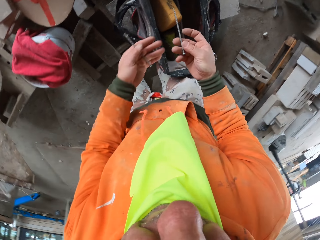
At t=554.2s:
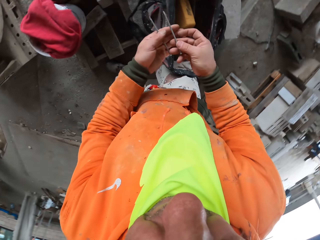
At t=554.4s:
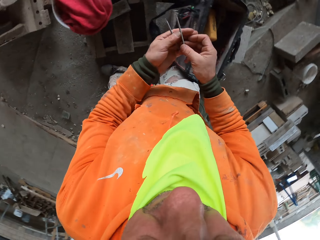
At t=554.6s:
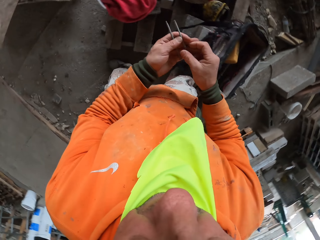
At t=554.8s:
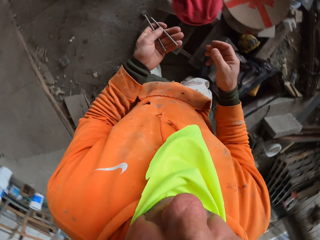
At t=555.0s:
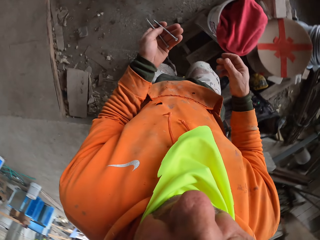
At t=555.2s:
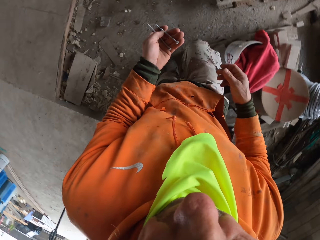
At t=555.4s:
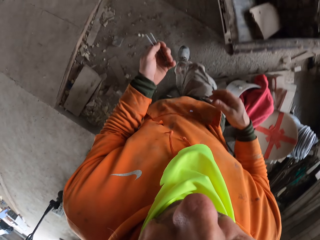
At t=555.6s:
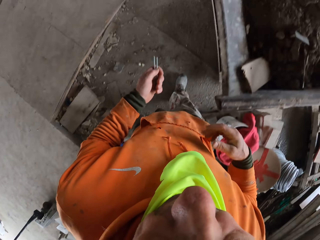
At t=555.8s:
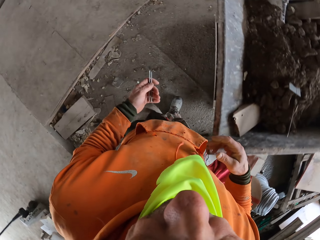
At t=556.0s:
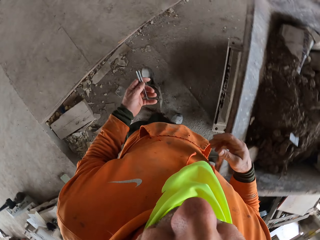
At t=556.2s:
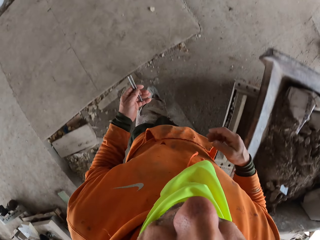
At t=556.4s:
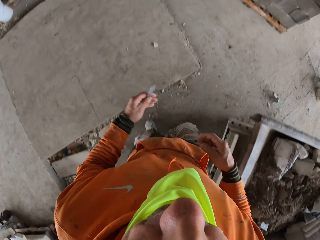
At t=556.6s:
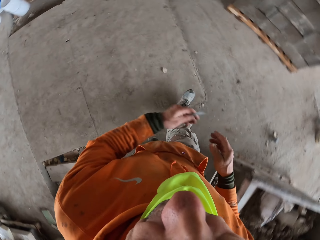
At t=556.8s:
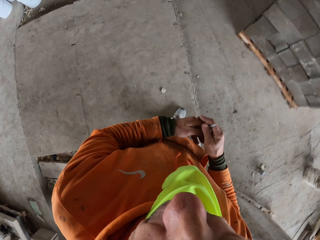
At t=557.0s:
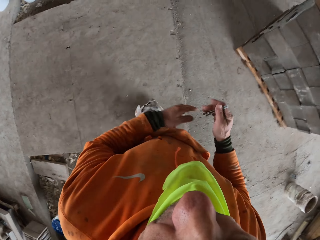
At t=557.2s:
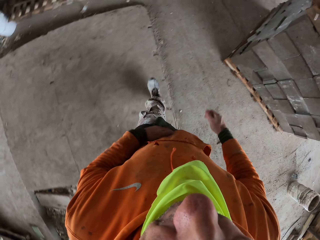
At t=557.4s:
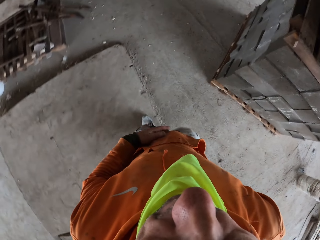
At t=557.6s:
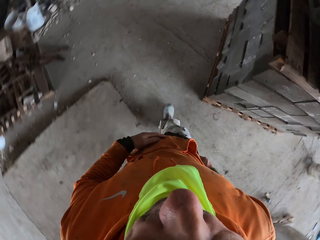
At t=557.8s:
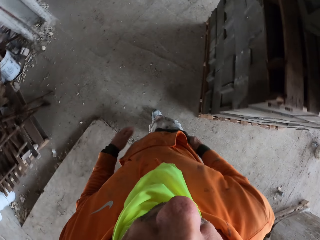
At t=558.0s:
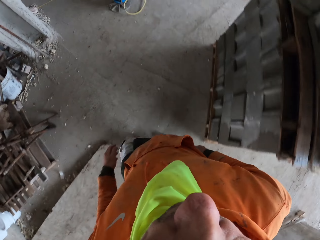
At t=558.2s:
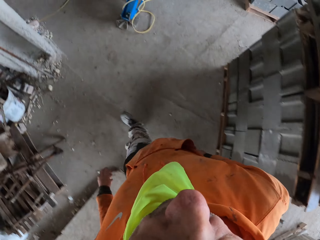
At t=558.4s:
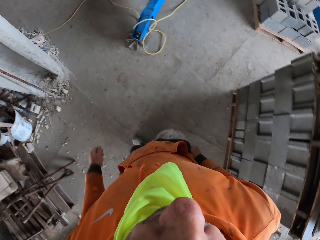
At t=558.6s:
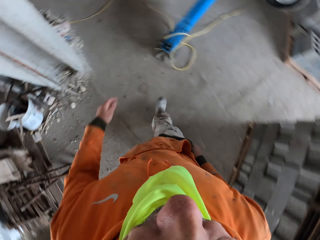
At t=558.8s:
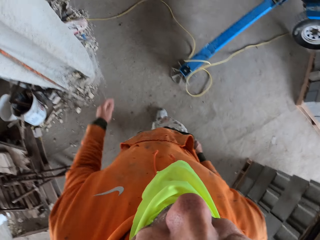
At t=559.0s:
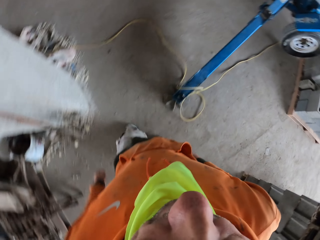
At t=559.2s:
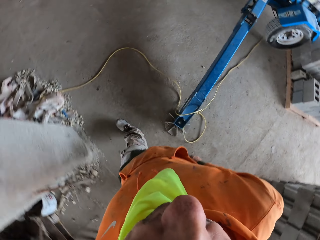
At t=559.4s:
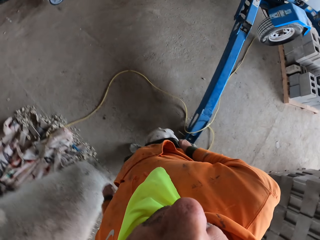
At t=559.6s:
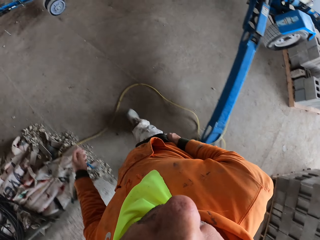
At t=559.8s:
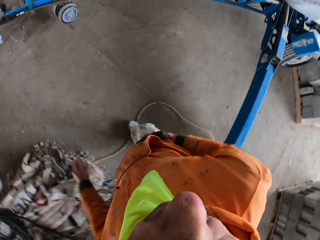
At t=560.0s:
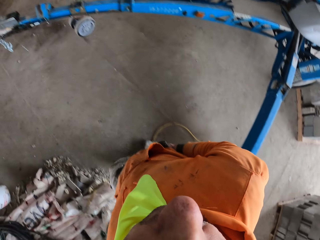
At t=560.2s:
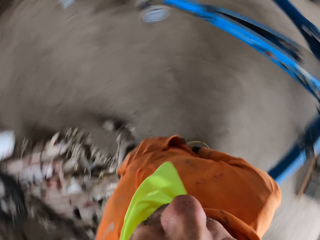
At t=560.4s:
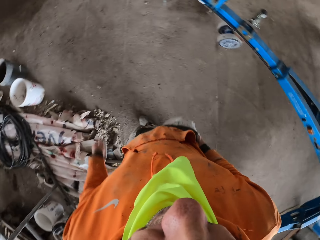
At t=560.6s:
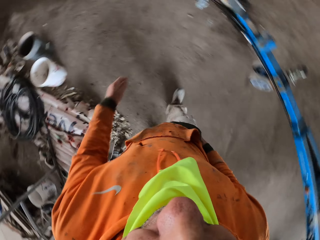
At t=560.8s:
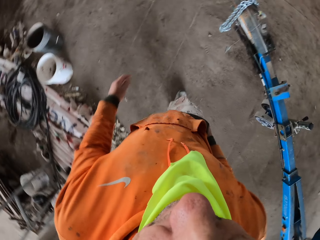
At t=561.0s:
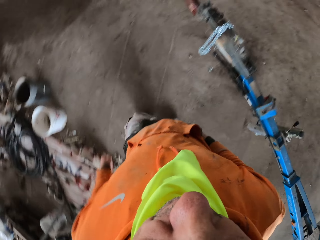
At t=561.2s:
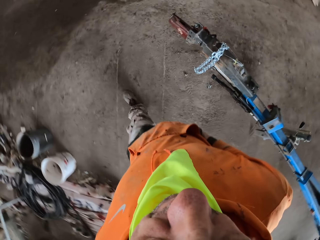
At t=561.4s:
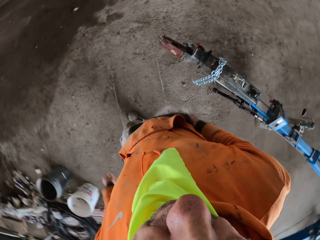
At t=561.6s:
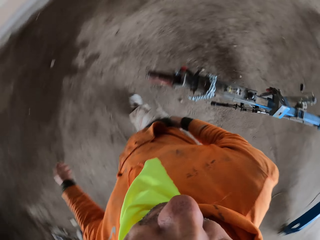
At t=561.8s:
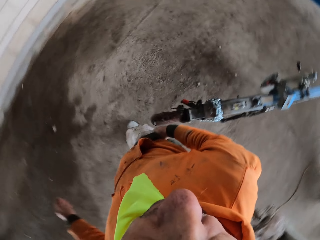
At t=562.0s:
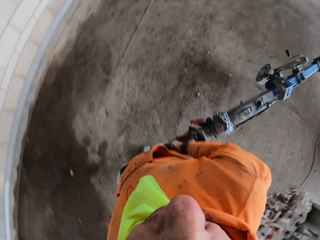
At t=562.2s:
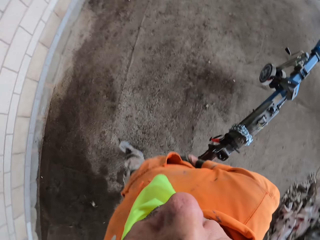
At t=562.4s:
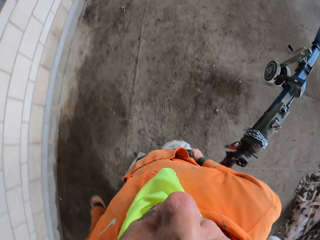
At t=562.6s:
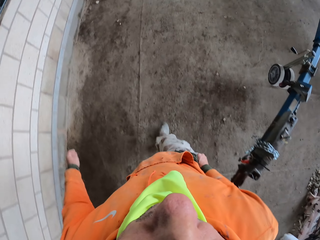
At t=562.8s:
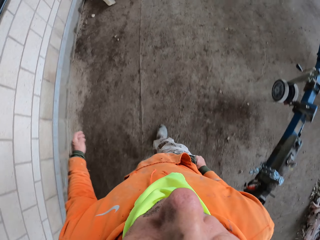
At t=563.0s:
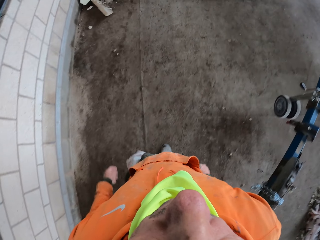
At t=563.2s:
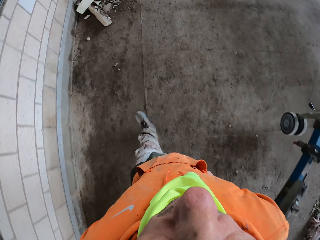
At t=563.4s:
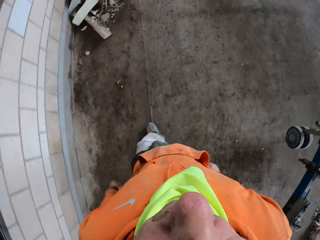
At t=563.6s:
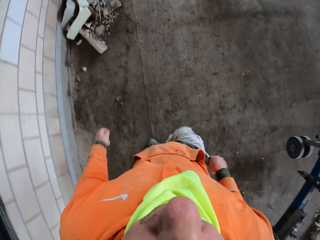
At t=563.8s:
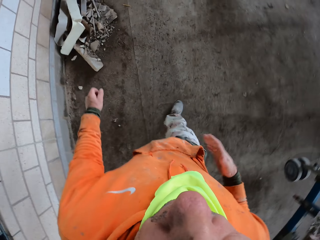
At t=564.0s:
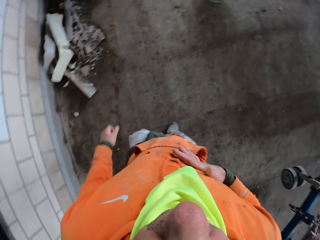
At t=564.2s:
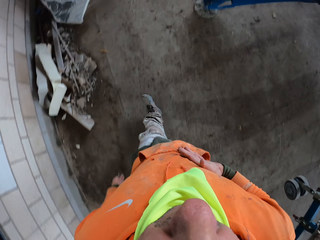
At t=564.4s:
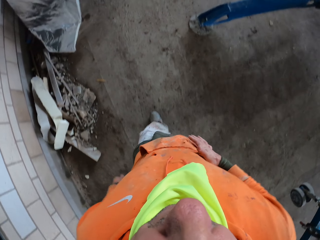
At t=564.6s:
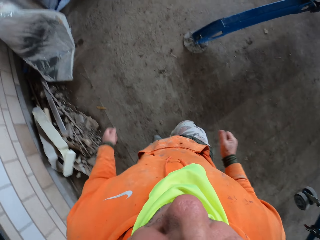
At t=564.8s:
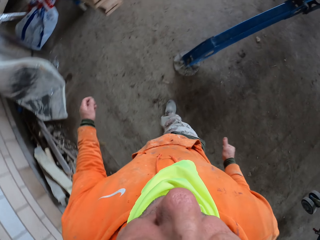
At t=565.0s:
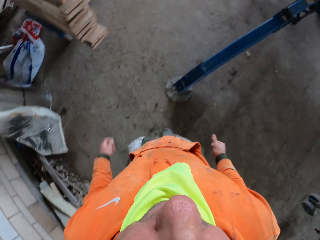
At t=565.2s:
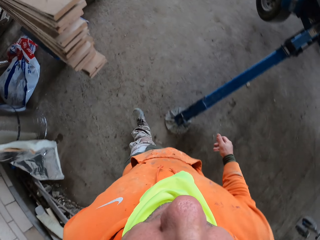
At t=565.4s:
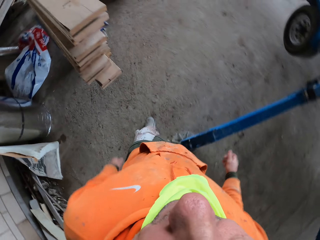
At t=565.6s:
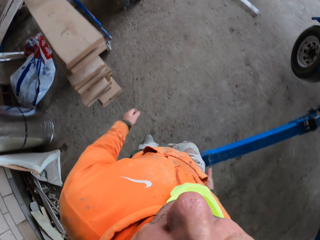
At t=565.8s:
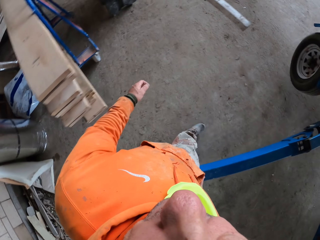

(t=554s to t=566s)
The camera wearer passes the nail to the left hand. He walks with the nails at the construction site. He passes the nails to the right hand. He puts the nails in his pocket. He wipes the right hand with the pullover.

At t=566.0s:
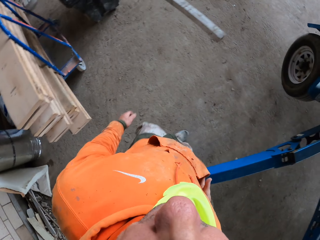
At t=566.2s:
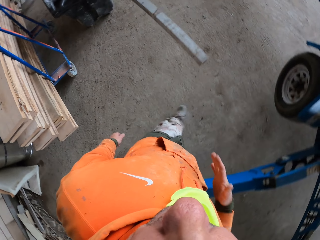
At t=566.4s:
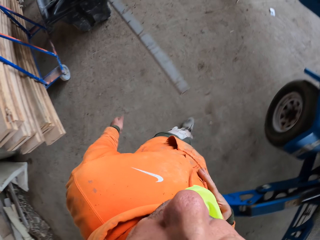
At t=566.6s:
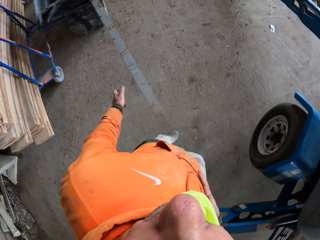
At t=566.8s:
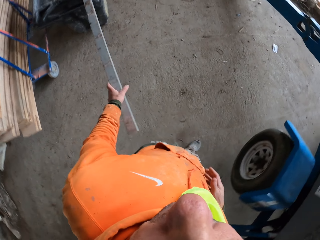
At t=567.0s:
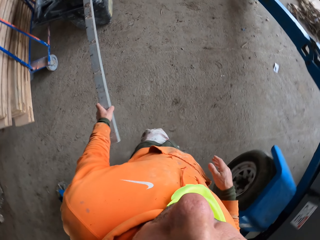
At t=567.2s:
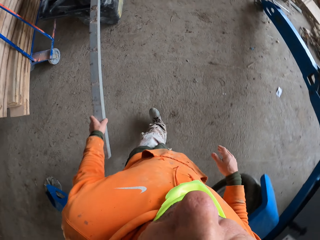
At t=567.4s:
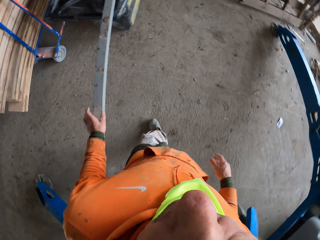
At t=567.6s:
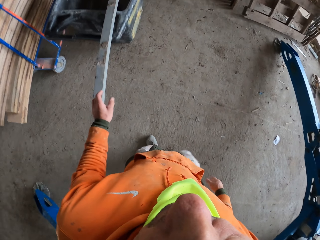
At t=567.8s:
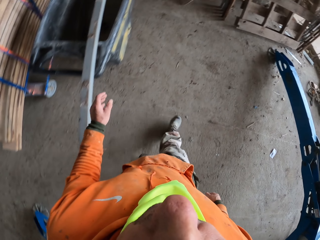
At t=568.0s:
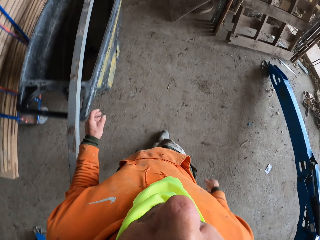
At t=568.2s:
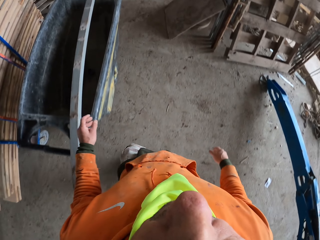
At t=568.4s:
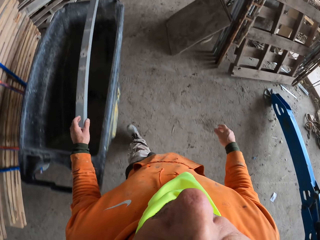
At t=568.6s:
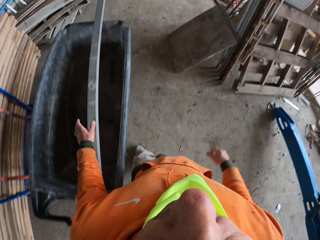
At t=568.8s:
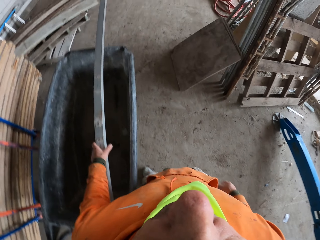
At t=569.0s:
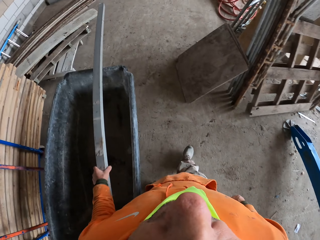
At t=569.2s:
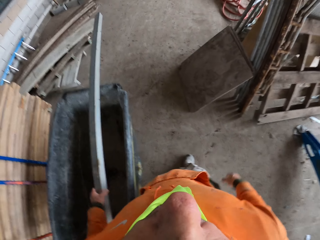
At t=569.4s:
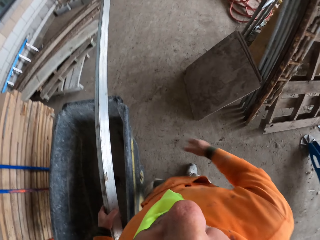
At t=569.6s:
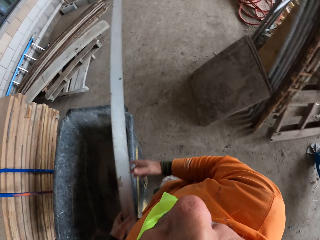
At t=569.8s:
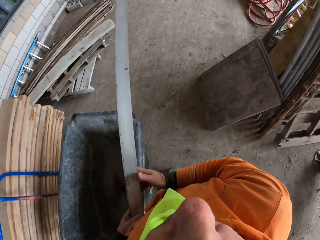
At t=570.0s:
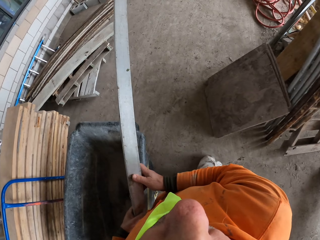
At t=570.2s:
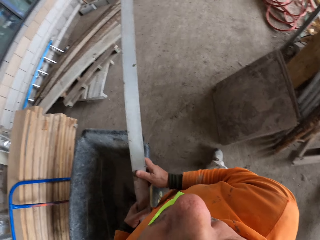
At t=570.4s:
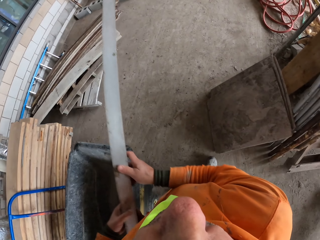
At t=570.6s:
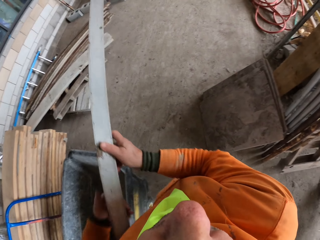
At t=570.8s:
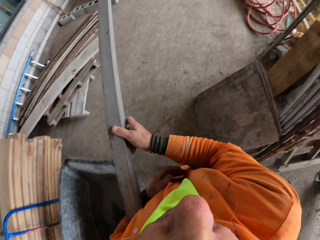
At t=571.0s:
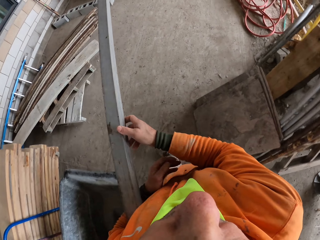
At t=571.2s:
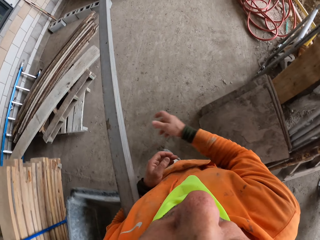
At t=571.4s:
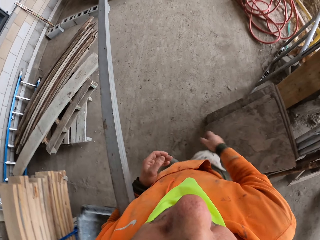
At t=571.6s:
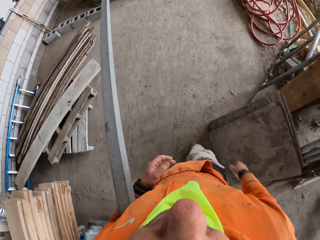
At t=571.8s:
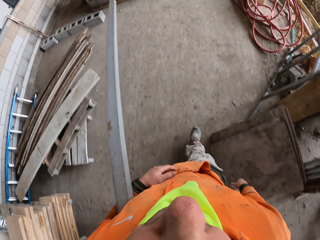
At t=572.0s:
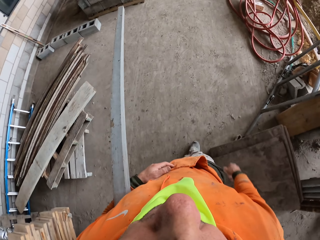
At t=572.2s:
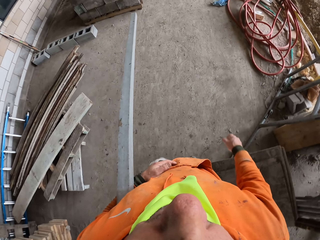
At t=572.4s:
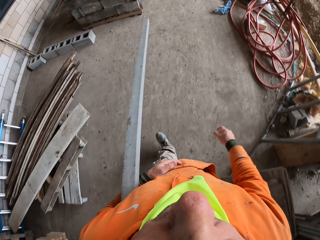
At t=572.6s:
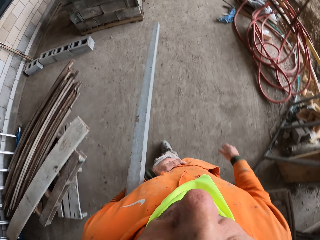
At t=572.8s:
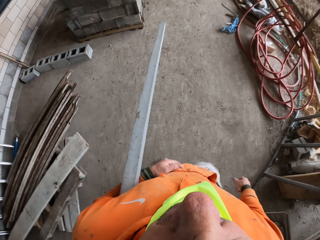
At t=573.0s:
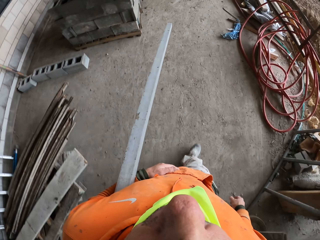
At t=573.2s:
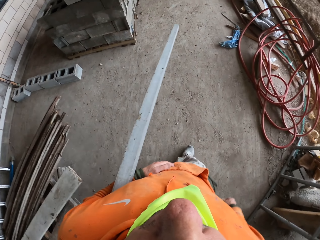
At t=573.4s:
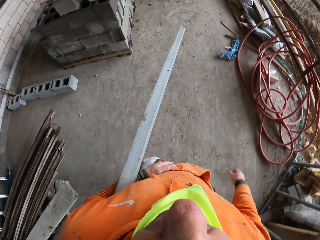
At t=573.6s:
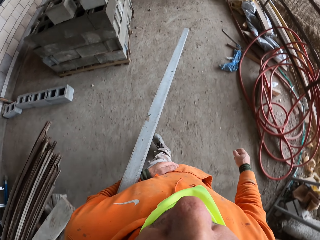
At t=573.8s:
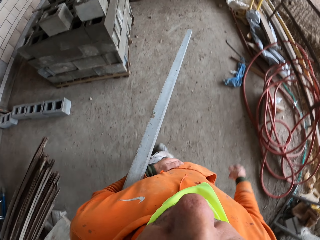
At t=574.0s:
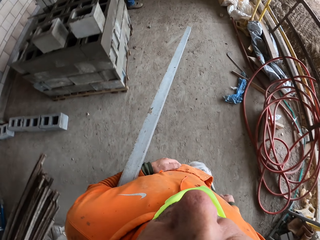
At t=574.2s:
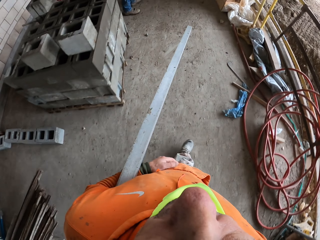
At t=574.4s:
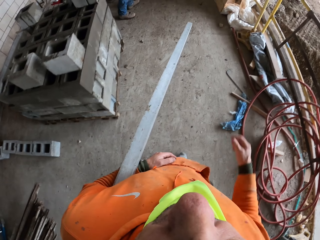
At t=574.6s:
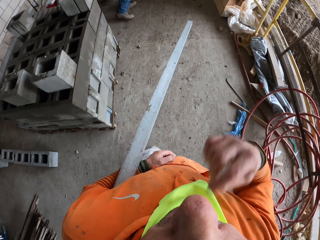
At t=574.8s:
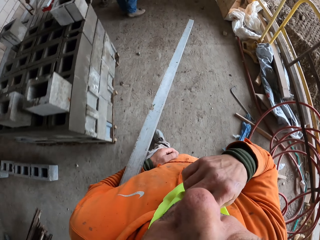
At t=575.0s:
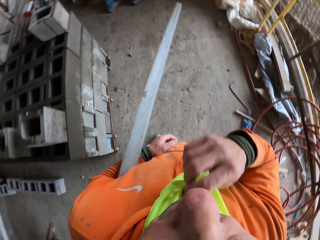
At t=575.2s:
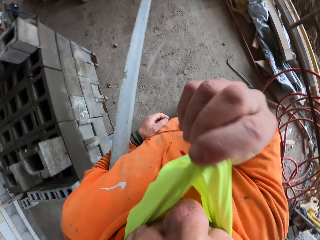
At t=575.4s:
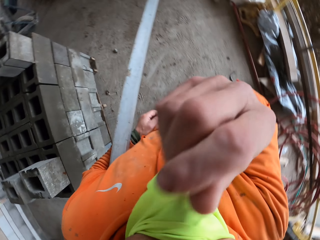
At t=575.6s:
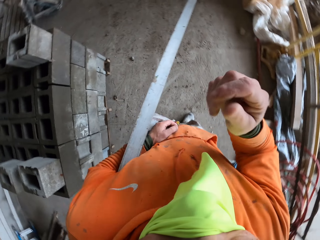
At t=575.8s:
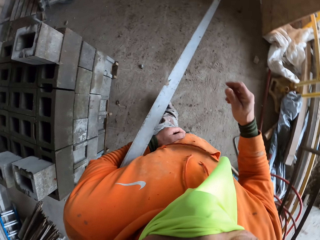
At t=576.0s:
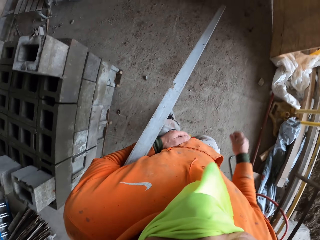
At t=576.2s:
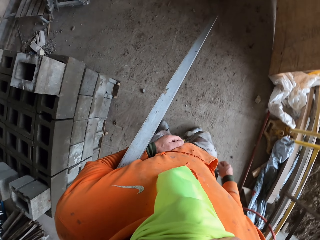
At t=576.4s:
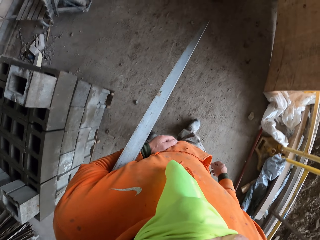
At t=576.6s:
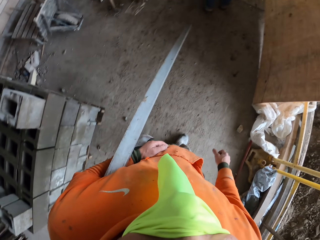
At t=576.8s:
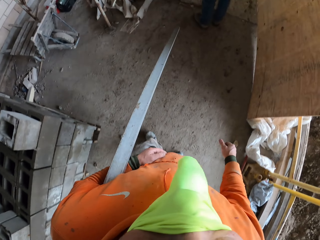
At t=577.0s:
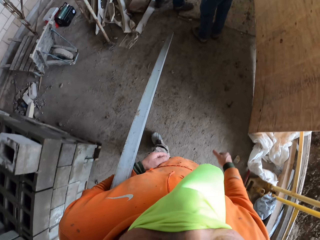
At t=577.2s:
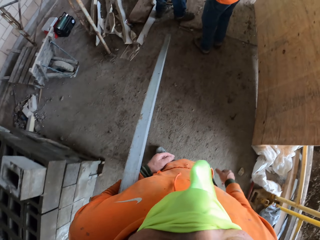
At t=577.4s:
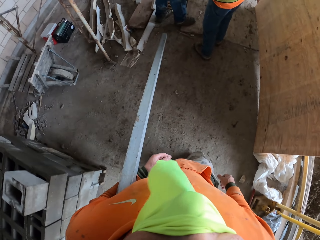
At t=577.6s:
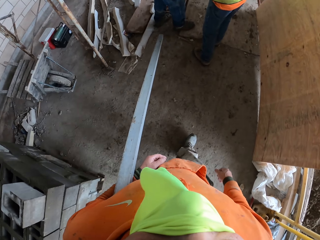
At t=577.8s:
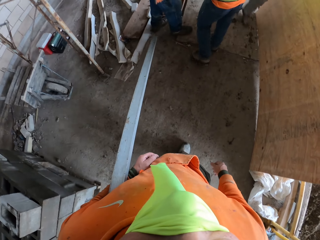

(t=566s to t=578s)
The camera wearer touches a wood. They pick up the wood or metal. They walk around the construction site. A person walks at the construction site. The camera wearer covers the nose and the mouth with a scarf. Another person stands near the first person.
